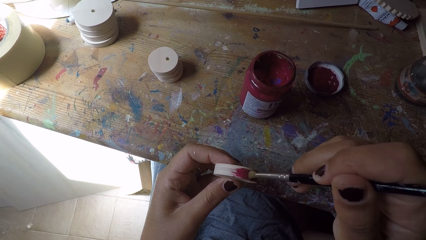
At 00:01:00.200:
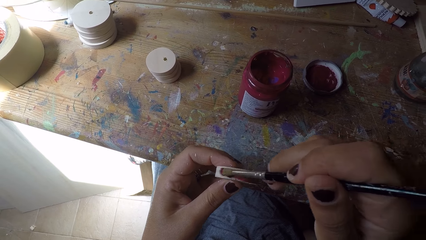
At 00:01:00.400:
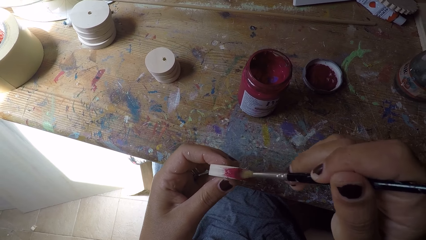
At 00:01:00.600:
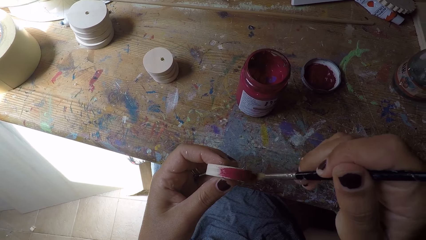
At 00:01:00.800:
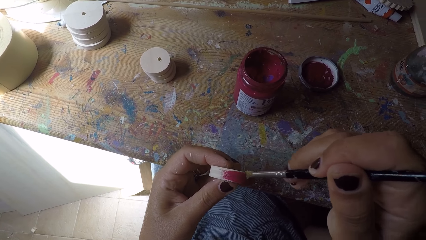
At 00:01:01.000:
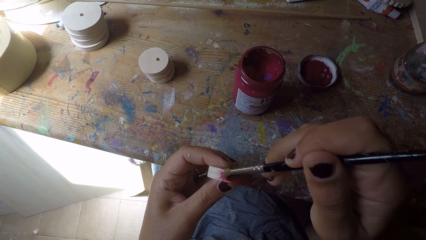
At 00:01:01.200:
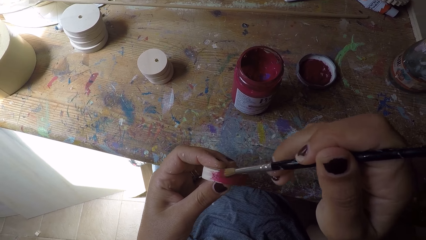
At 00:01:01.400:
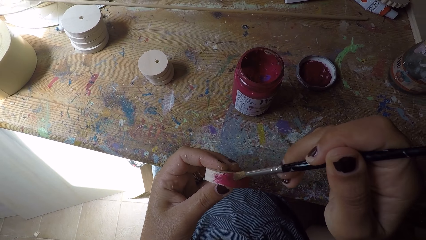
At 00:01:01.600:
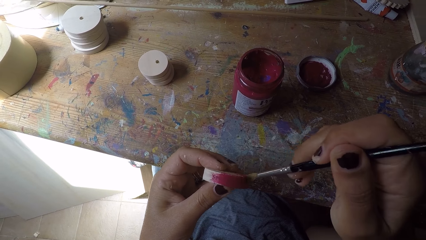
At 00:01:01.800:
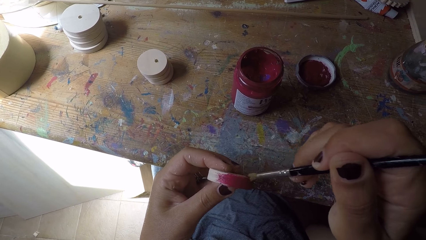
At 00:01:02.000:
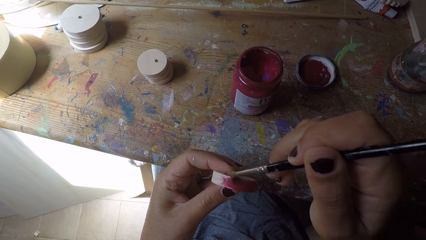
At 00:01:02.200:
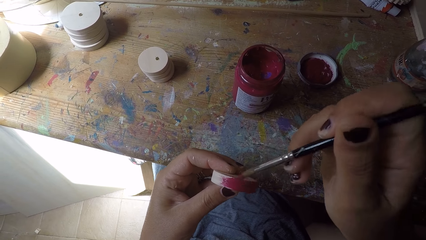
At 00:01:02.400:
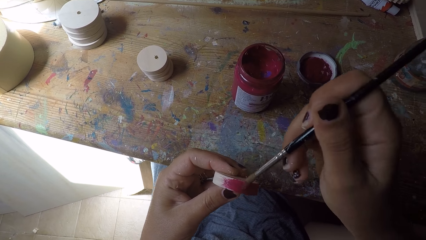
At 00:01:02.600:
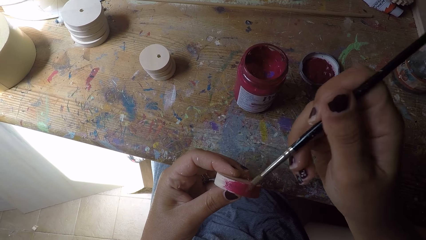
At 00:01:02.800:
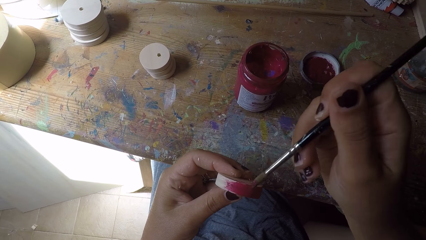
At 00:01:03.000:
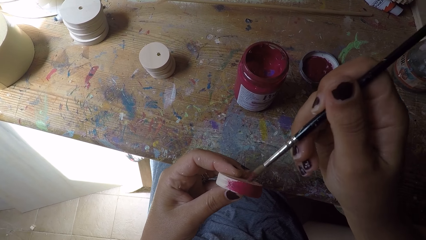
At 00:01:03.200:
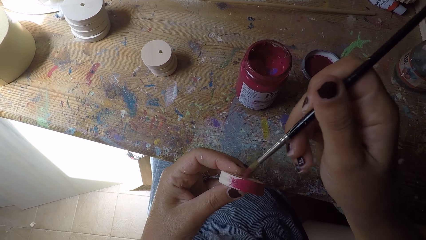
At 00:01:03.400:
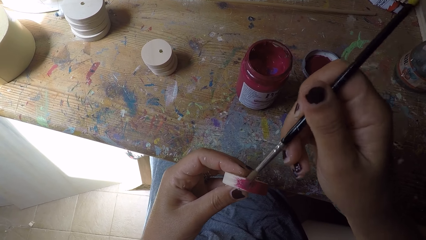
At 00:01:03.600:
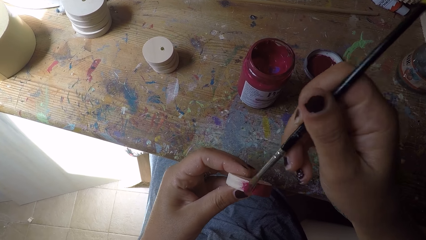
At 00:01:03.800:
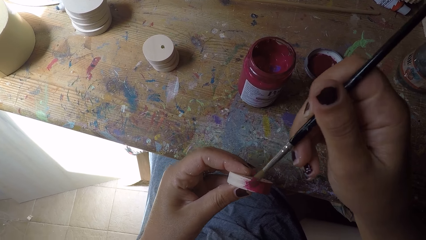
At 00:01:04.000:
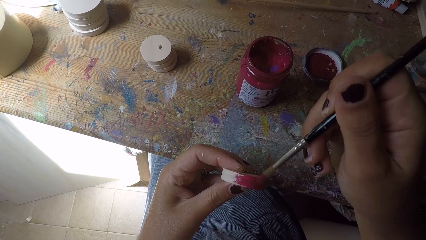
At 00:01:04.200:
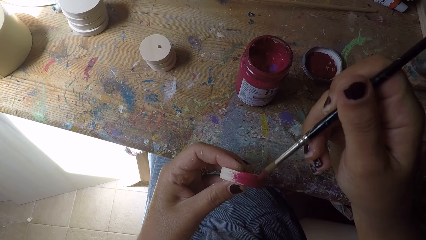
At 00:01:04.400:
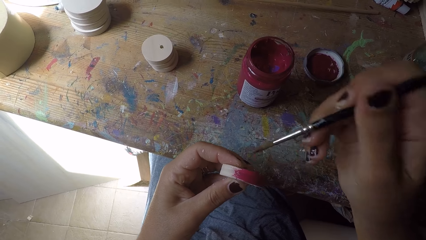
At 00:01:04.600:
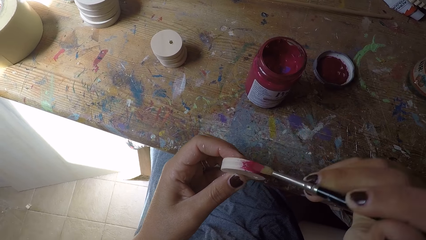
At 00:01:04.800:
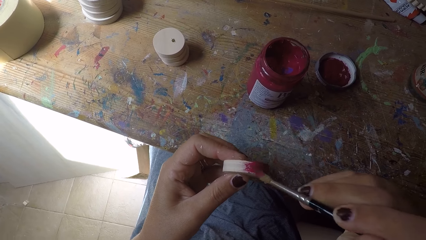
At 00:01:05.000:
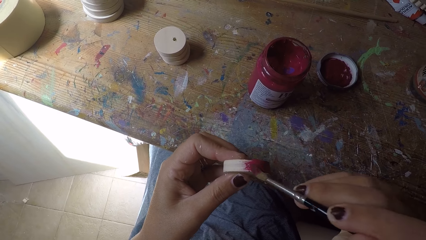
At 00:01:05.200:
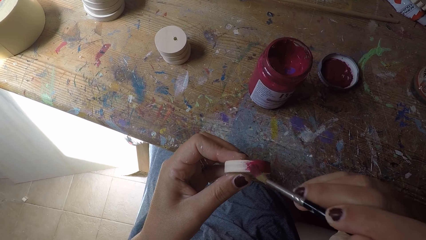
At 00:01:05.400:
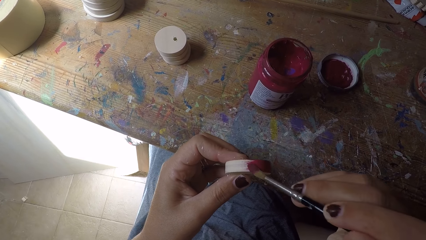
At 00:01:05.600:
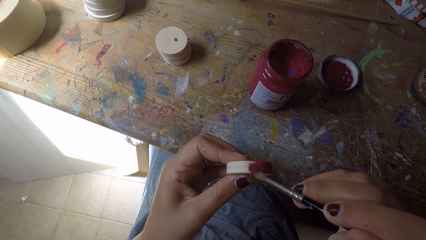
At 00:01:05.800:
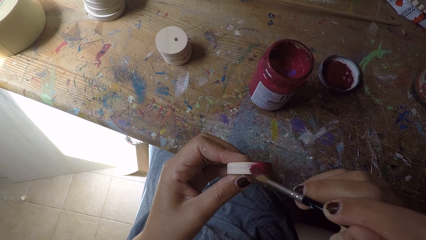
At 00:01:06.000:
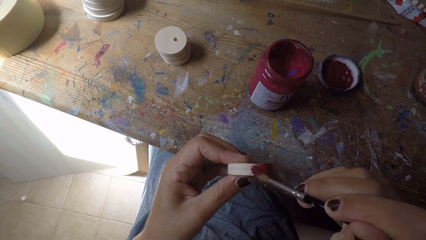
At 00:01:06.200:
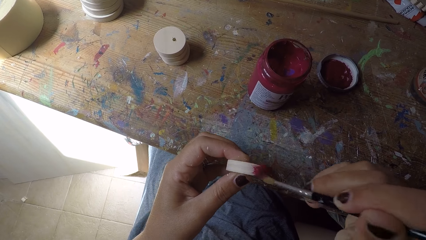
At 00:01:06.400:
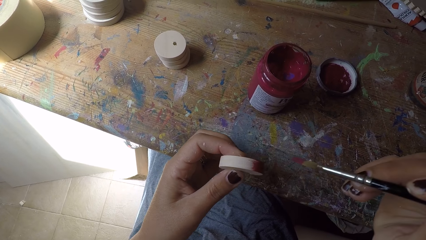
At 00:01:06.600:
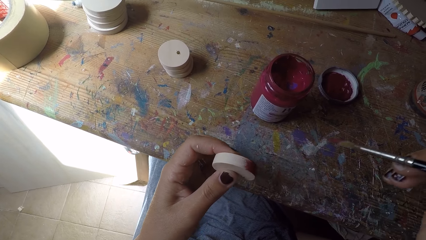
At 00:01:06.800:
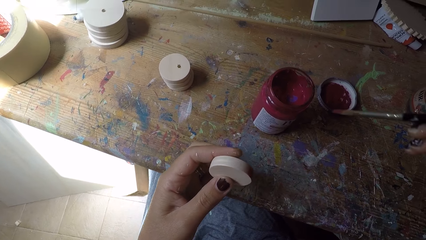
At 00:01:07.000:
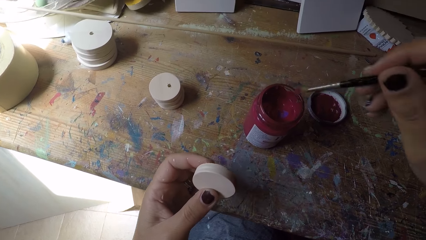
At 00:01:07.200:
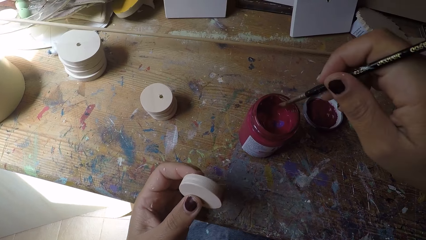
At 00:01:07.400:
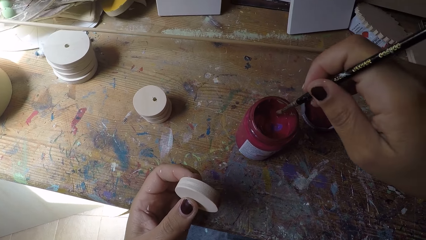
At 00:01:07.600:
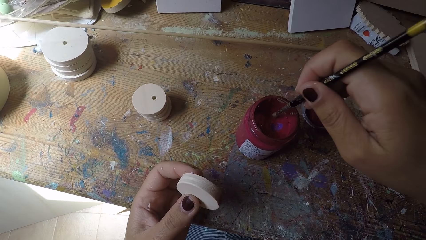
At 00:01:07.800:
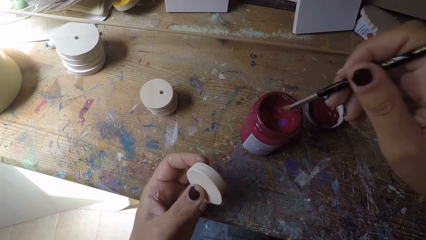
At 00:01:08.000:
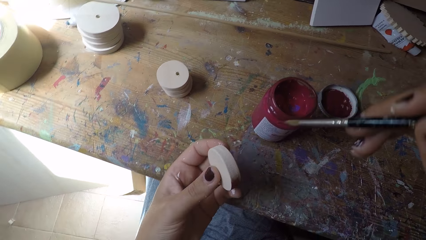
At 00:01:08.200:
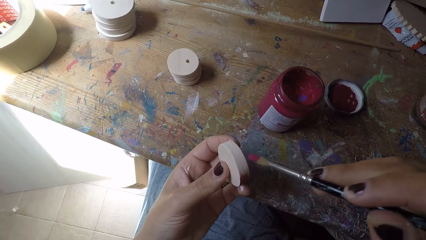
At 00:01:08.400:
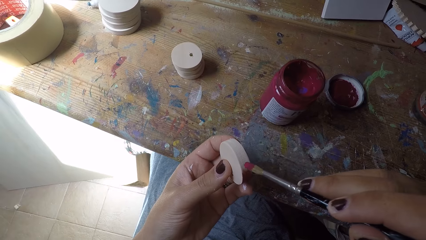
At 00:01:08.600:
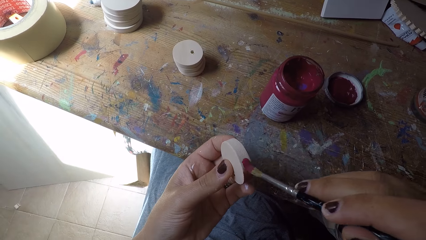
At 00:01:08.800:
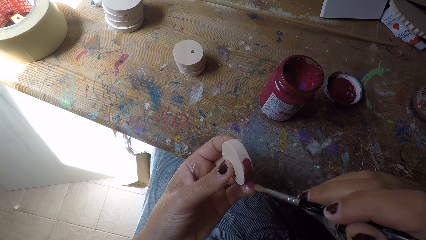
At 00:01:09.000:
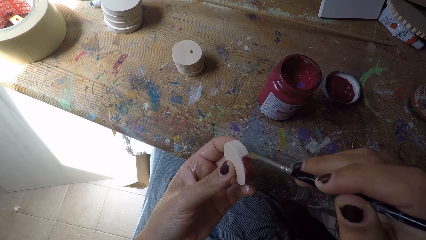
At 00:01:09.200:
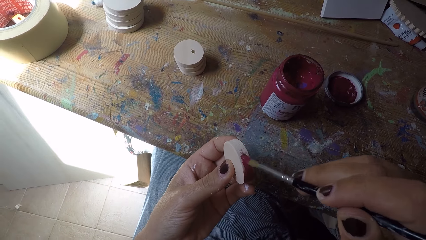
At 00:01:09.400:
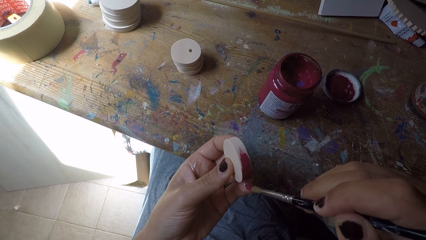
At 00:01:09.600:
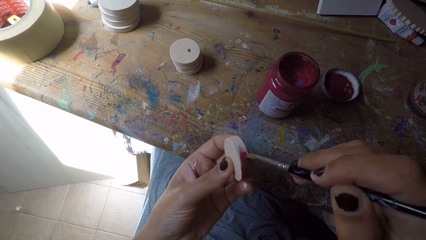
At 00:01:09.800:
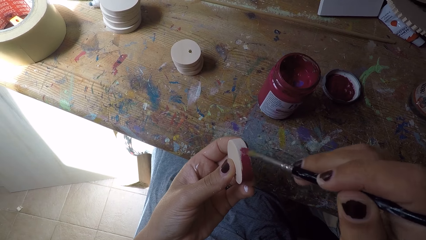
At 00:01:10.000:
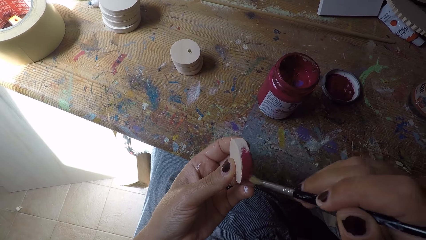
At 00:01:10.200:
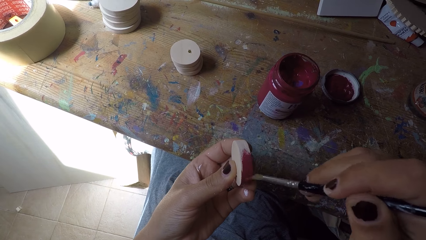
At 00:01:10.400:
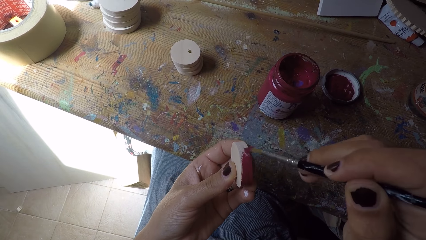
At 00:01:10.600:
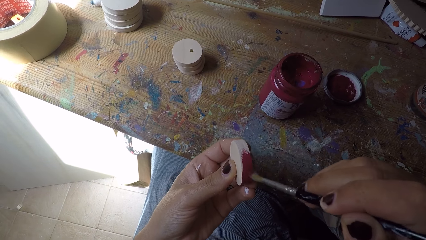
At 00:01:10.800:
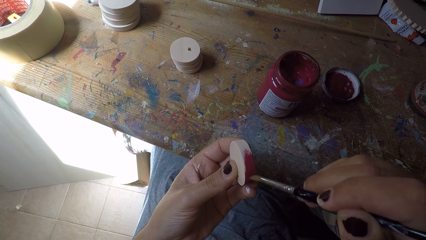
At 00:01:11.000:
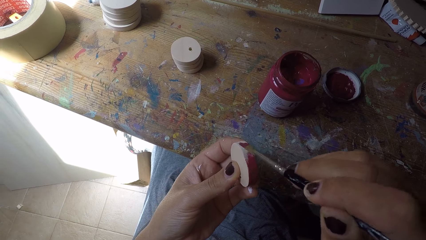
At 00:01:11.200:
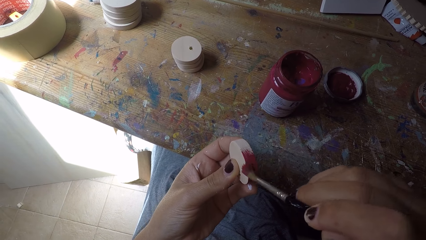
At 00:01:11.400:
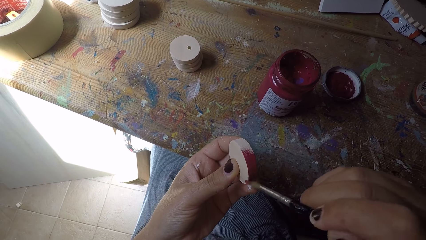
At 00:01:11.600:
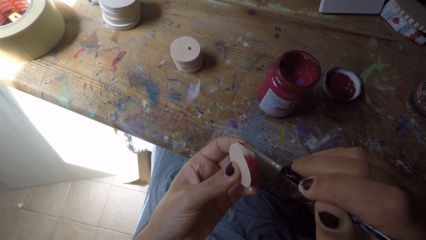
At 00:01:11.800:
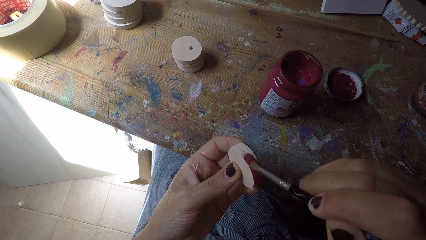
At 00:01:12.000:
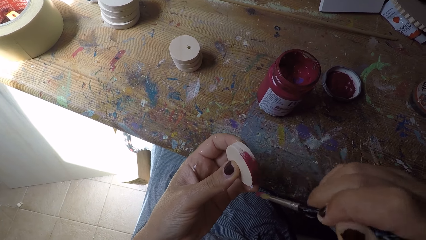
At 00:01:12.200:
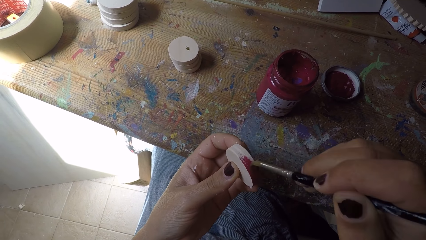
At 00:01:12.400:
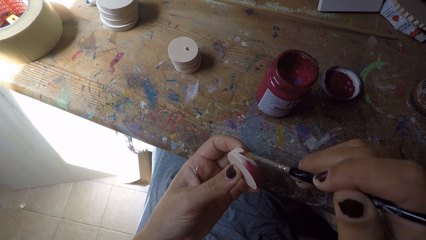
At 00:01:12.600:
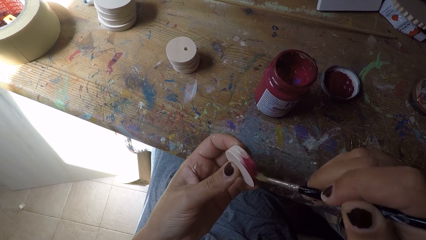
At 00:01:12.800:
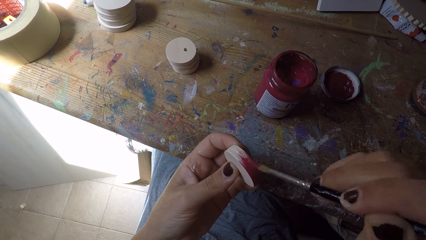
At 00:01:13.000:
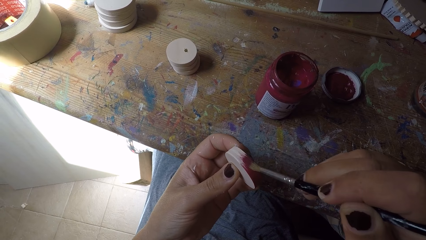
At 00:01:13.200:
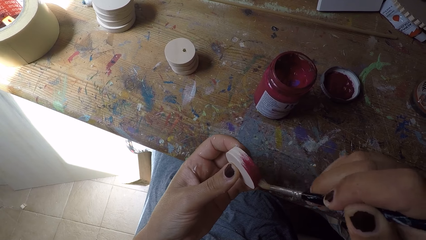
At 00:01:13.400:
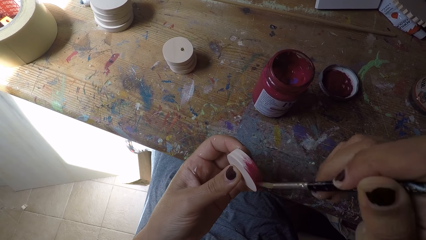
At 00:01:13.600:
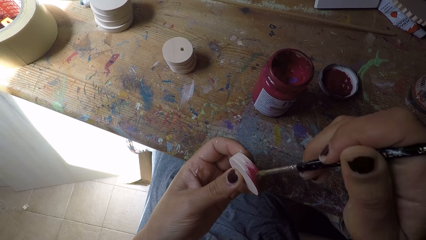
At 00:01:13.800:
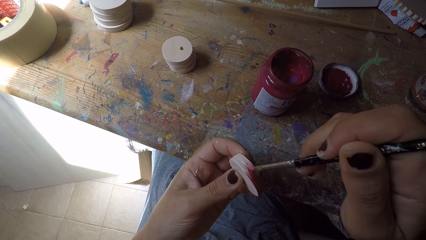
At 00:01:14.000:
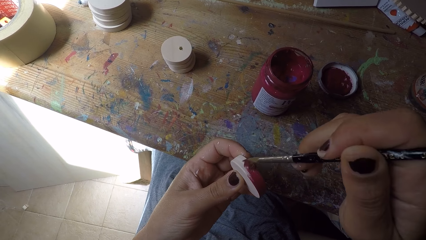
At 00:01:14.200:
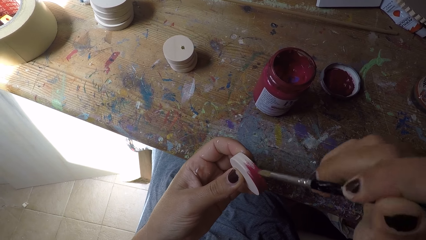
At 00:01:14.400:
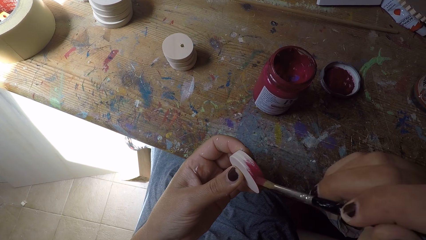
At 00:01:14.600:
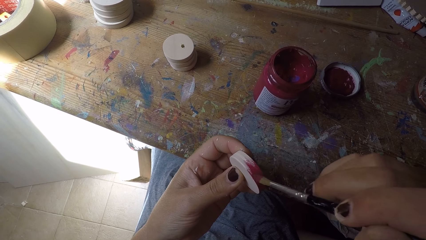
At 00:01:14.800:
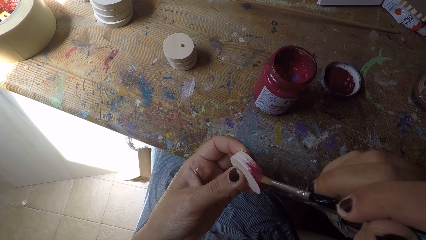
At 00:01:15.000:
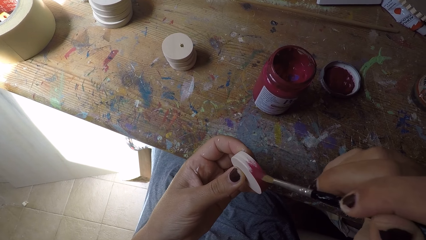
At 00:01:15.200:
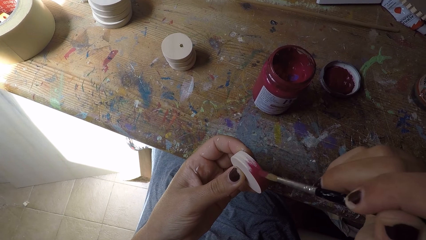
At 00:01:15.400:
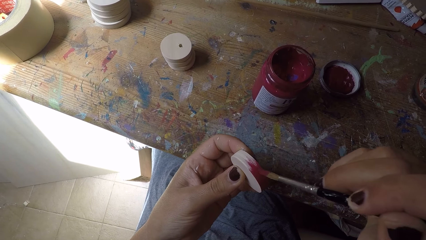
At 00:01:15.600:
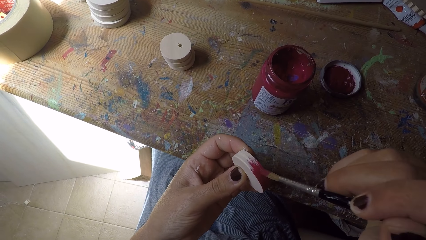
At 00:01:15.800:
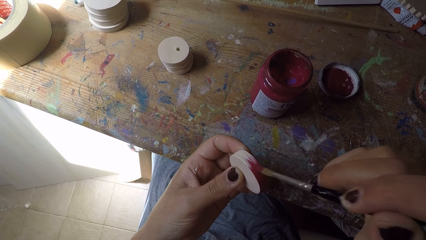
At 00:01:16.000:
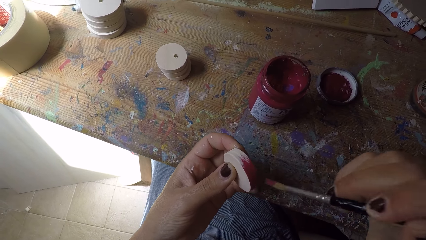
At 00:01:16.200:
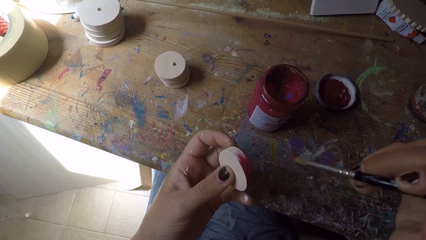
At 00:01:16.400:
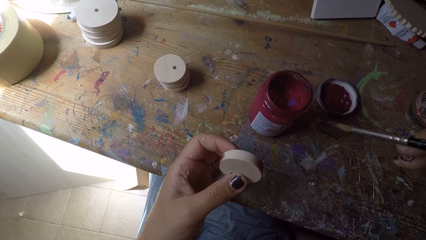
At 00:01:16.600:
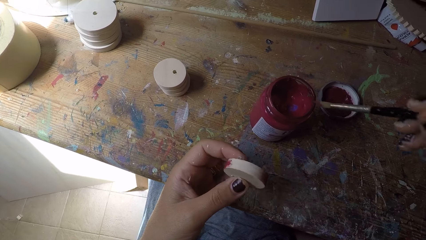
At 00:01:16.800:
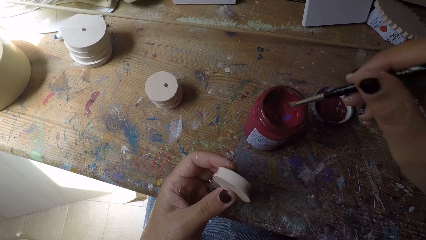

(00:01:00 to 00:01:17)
The camera wearer adjusts the wooden round craft piece. She scoops paint from the paint can with the paint brush in her right hand. She paints the easel round painting panel with the paint brush in her right hand. She adjusts the wooden round craft piece.
